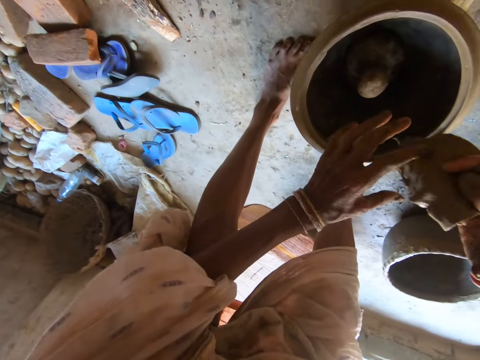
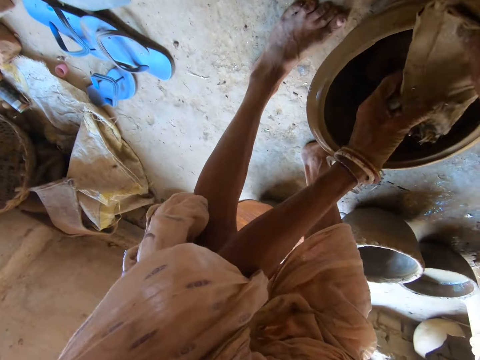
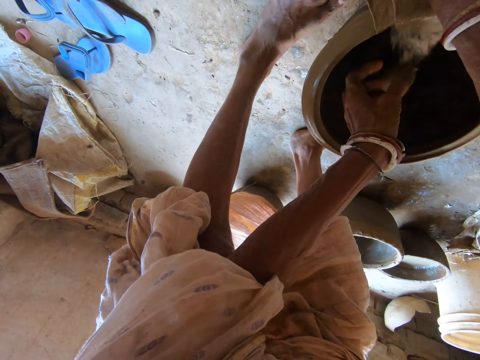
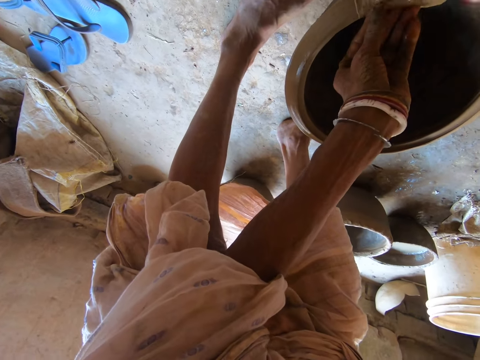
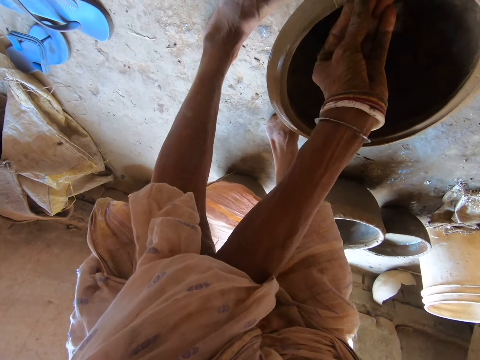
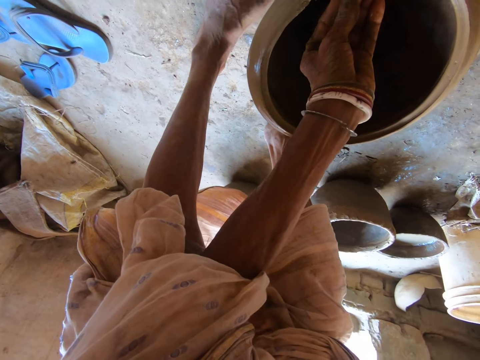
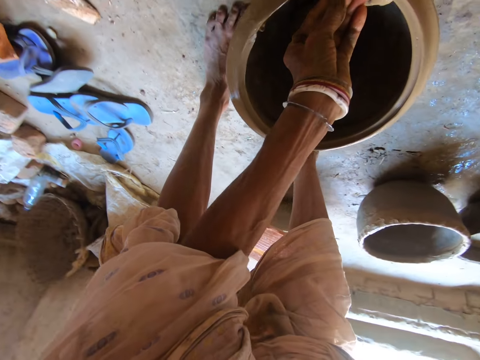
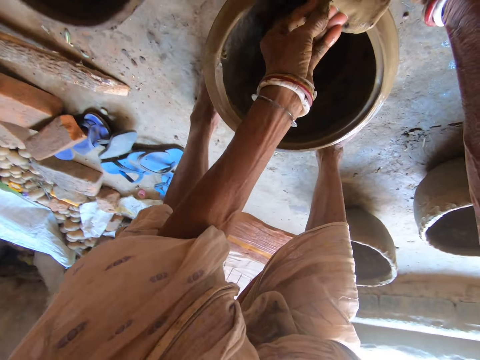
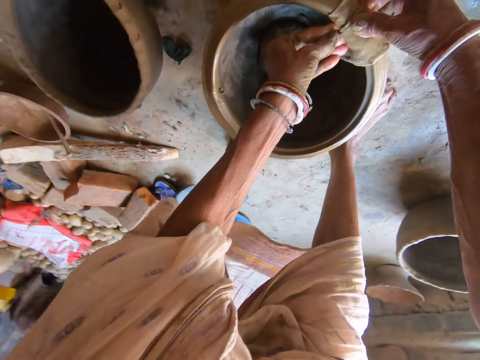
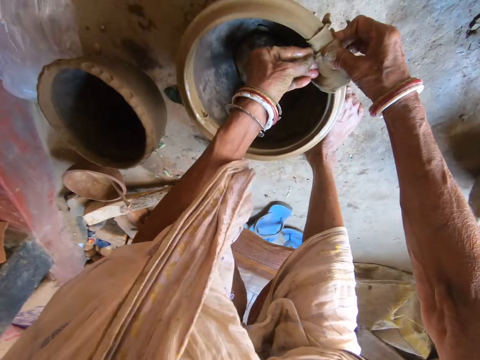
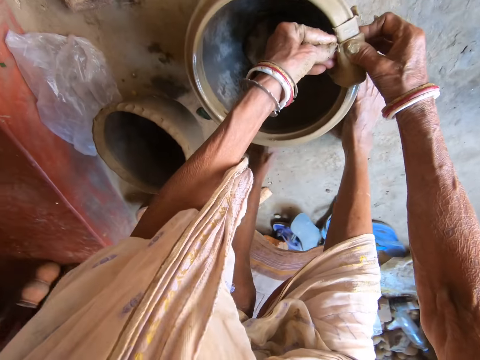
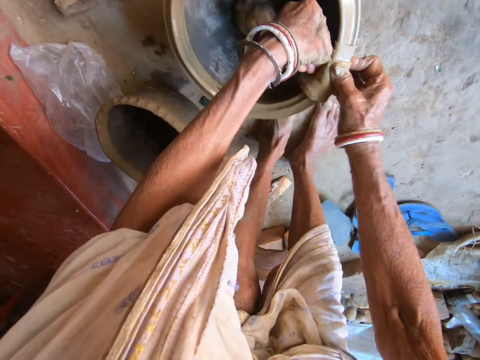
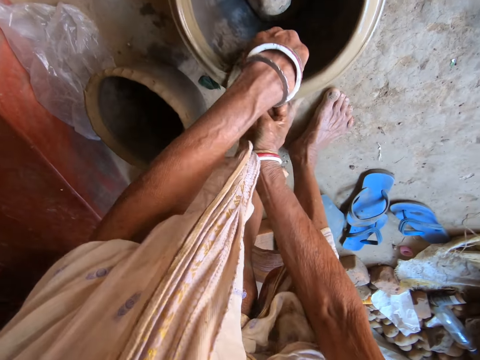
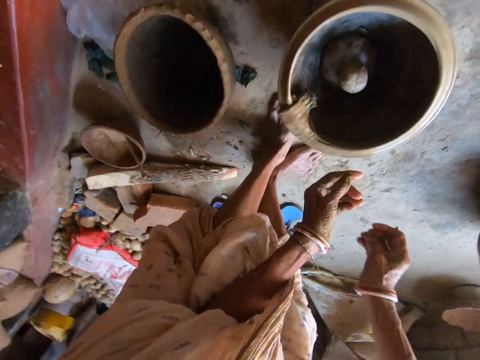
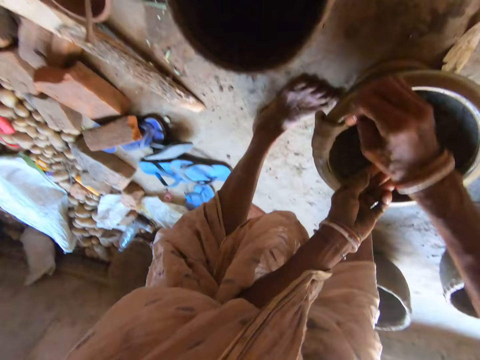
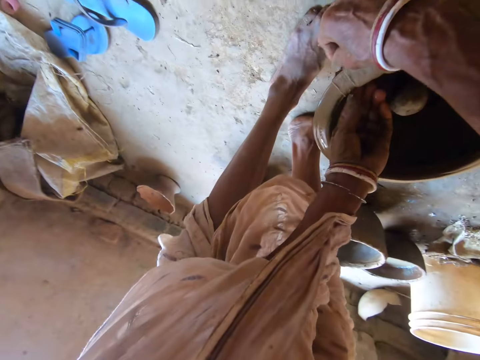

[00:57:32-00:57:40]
The camera wearer places the wet napkin or piece of cloth on the clay flower pot with both hands. She cleans the clay flower pot with the wet napkin in both hands. She smoothens the pot with the piece of cloth.

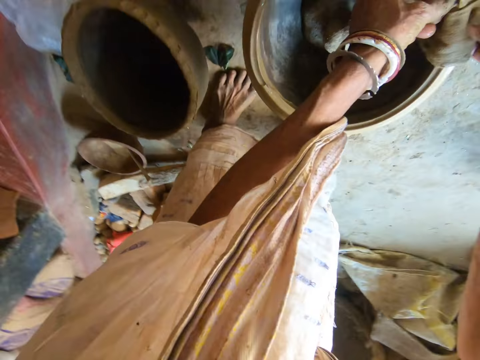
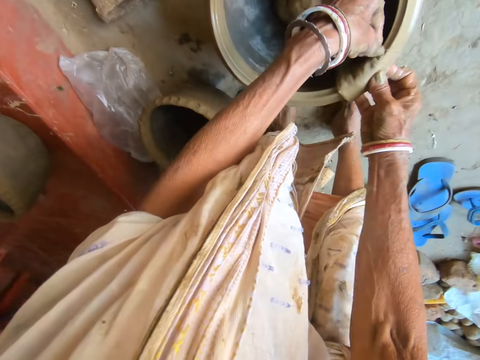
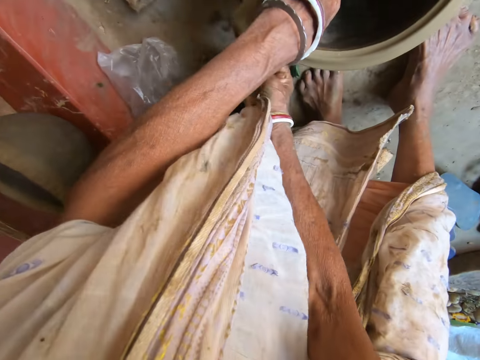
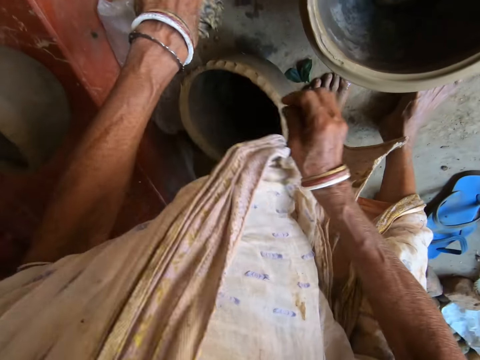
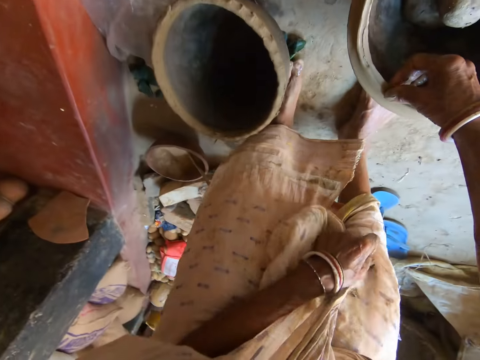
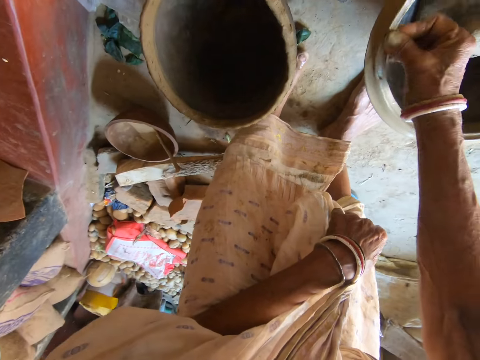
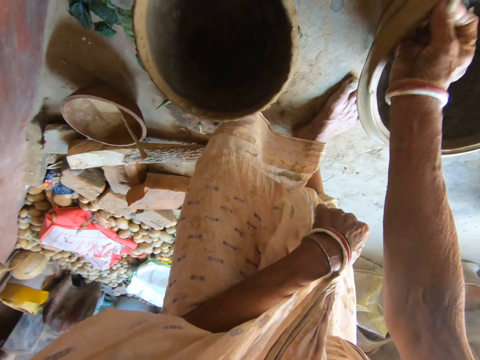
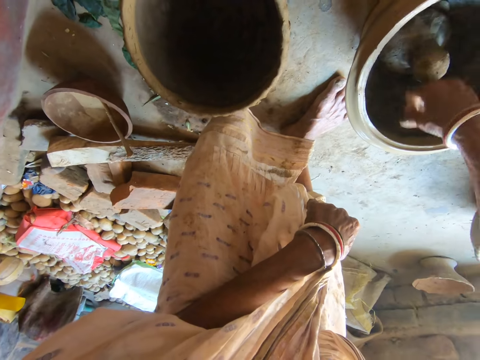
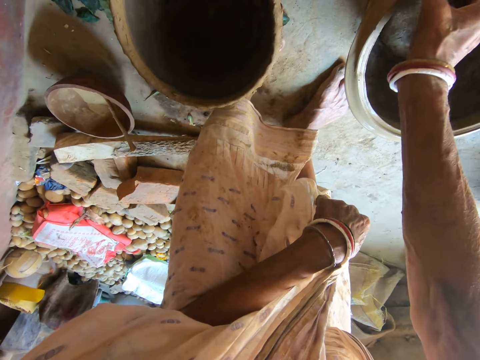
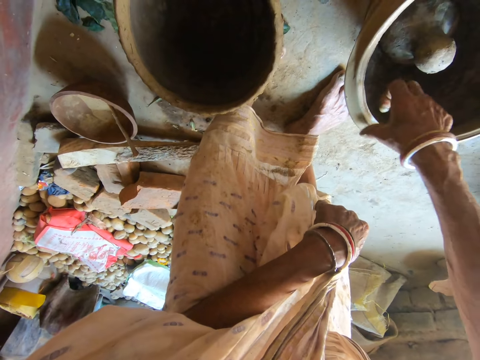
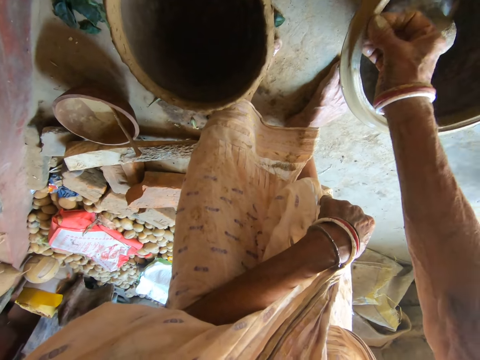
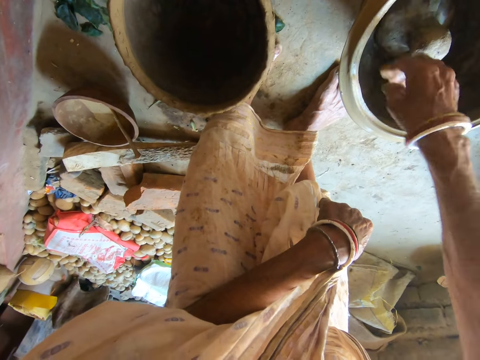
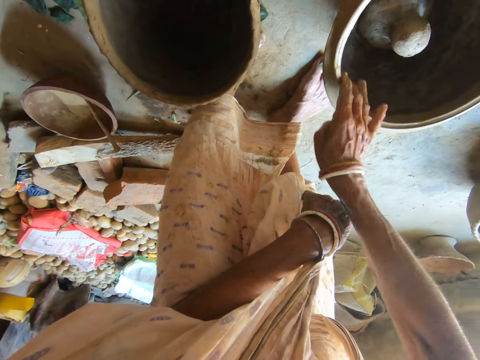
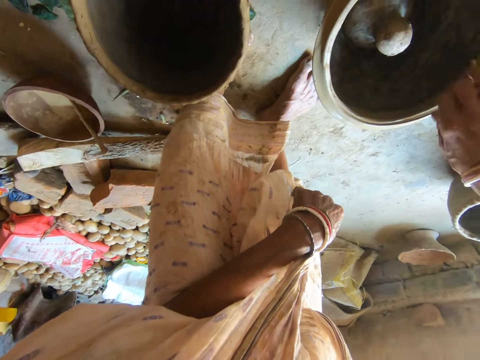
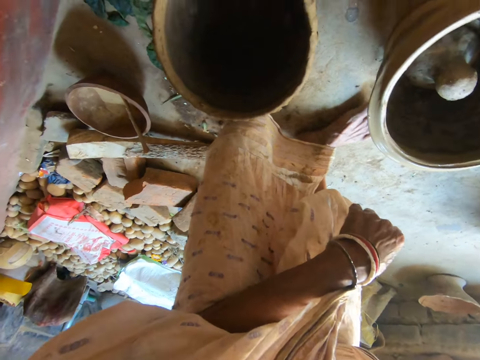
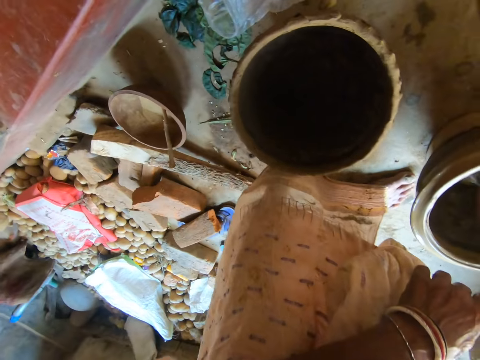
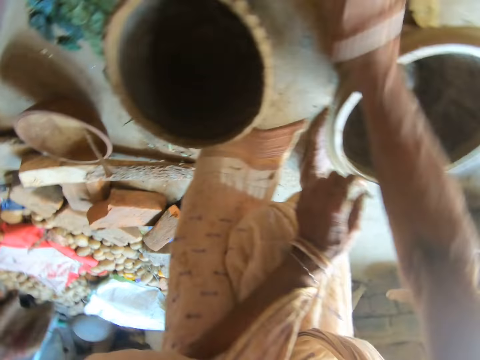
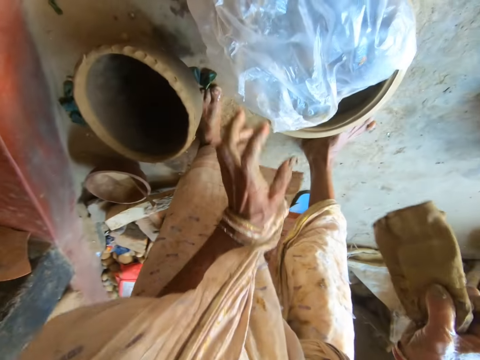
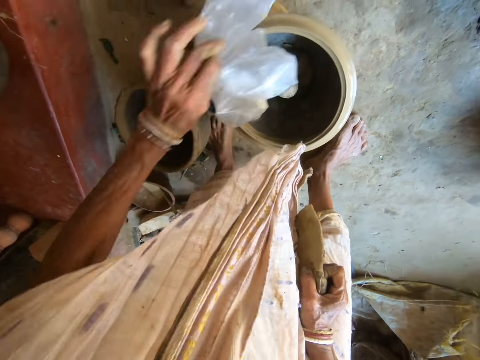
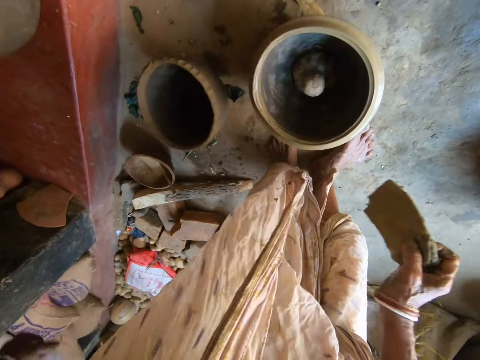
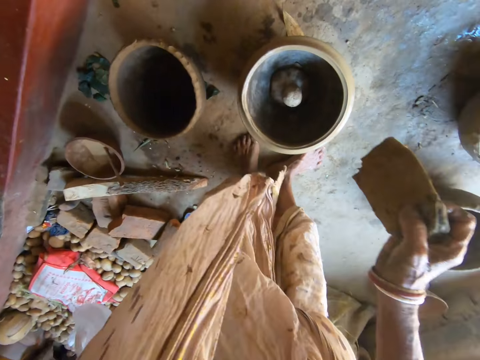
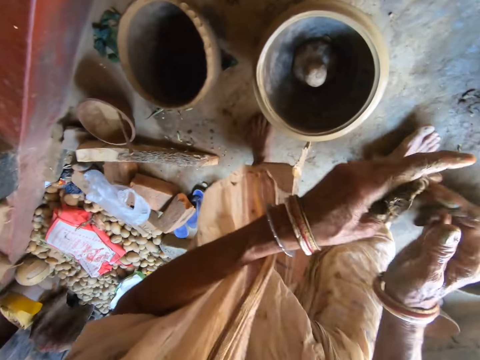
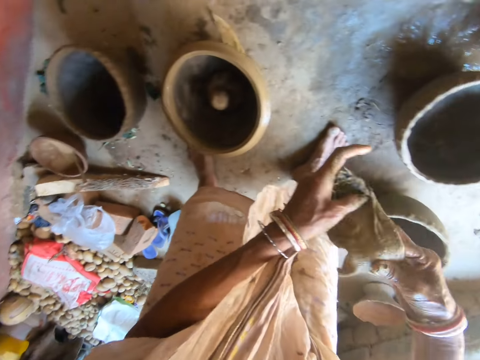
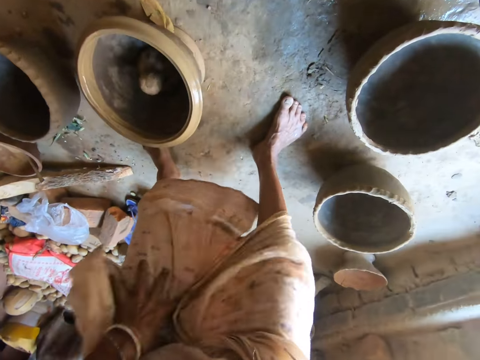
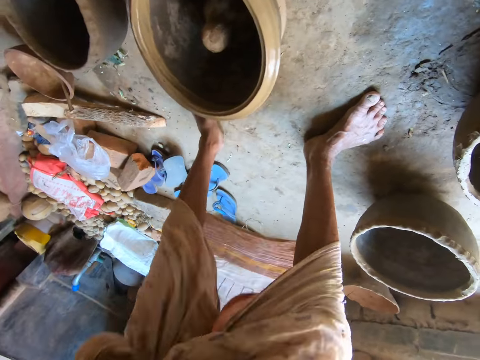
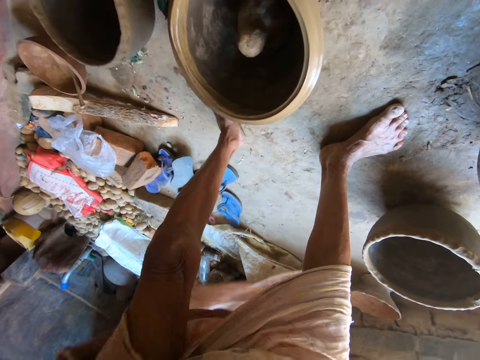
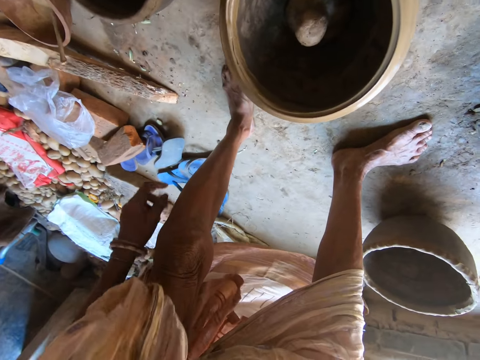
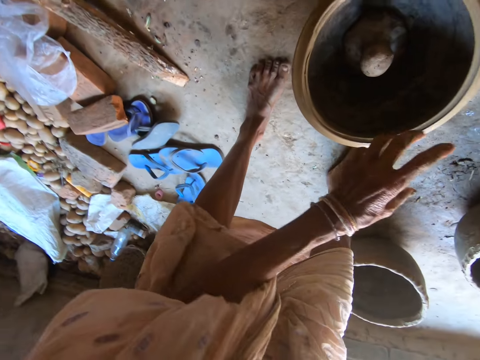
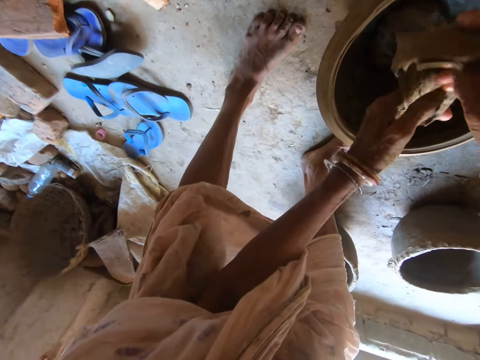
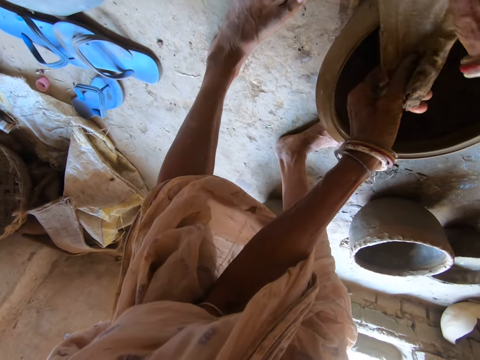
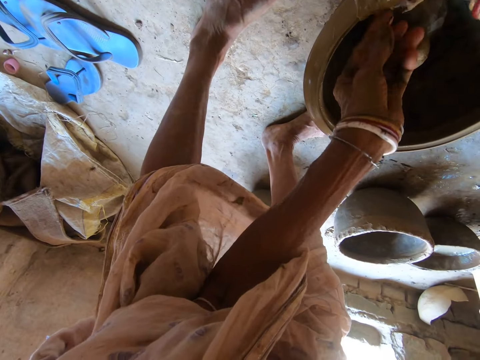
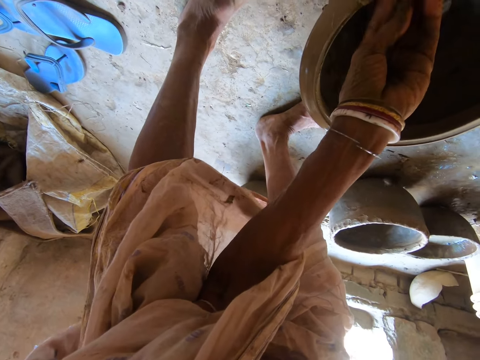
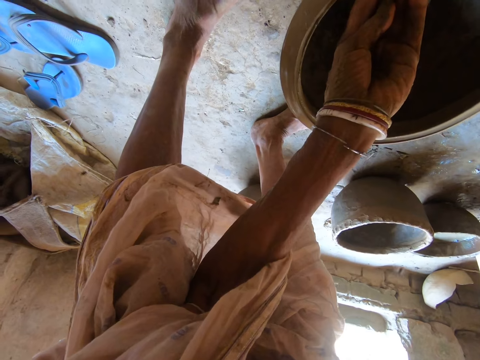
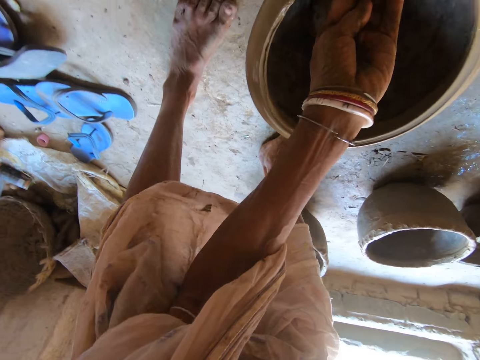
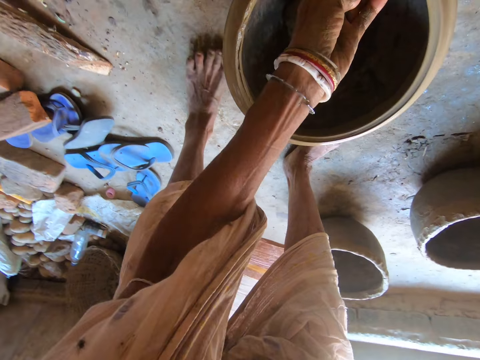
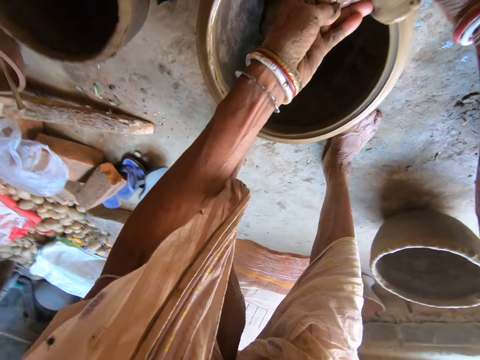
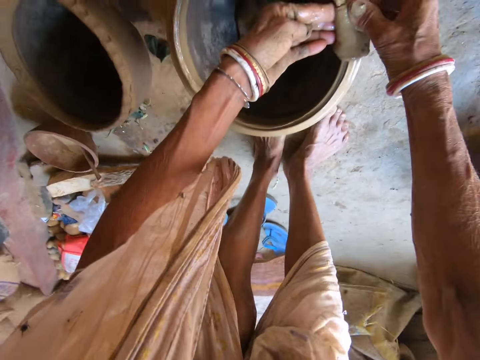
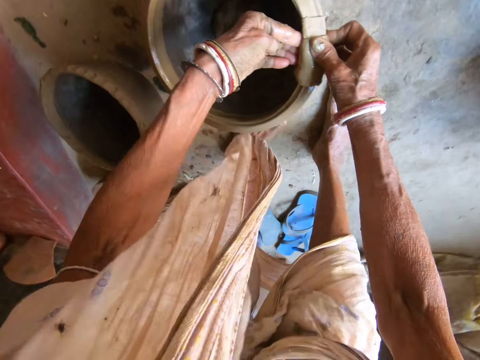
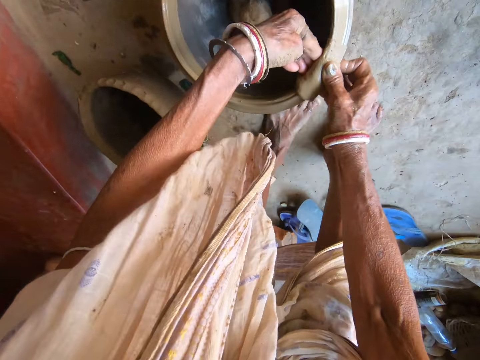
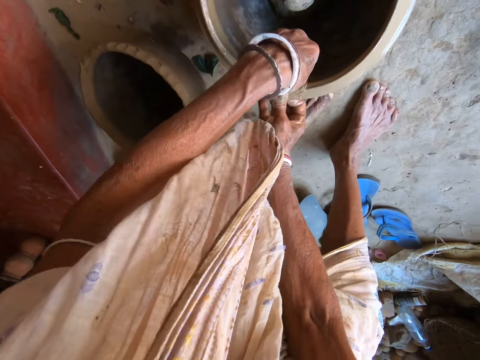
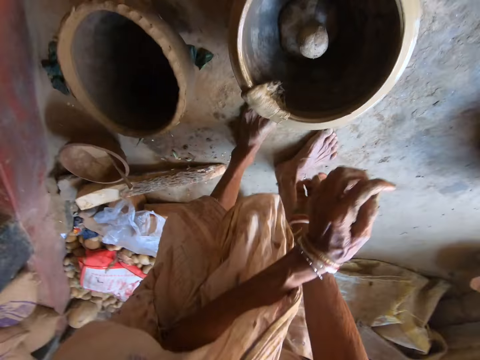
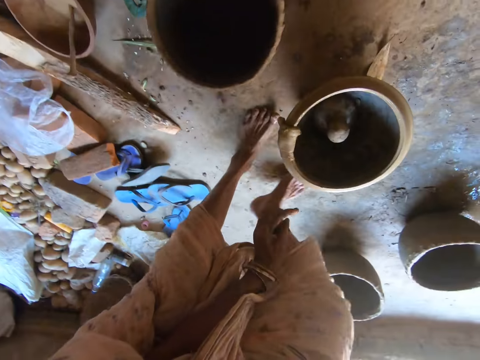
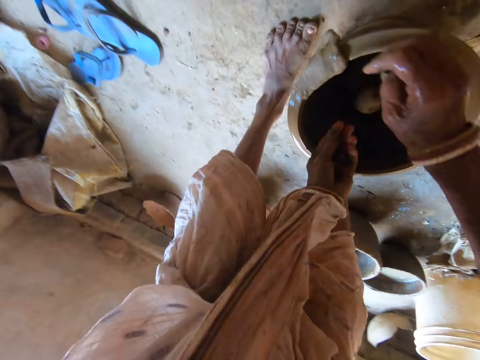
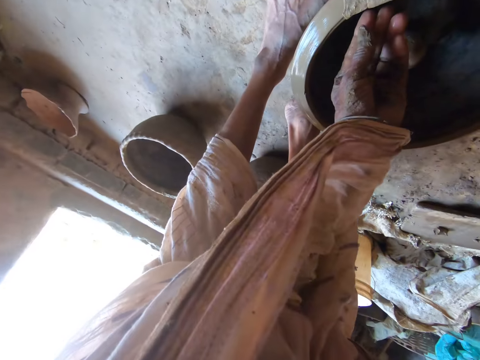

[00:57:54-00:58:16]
The camera wearer smoothens the clay flower pot with her right hand. She smears the clay on the pot with her hand. She picks up the wet napkin or paper from the floor with her right hand. She removes a nylon from the clay flower pot with her left hand. She removes the paper from the floor. She adjusts the wet napkin with both hands. She adjusts her wrapper with her left hand. She dips a piece of cloth in water. She places the wet napkin on the clay flower pot with both hands. She cleans the clay flower pot with the wet napkin in both hands. She smoothens the pot with the piece of cloth.
